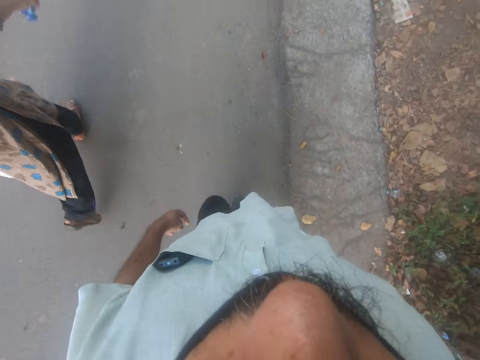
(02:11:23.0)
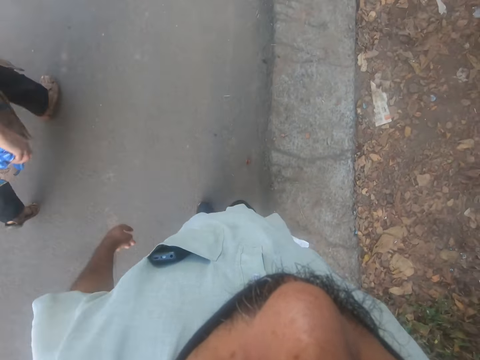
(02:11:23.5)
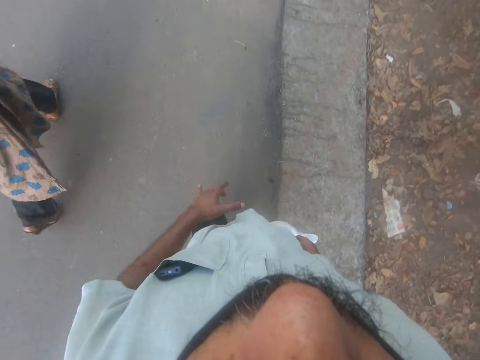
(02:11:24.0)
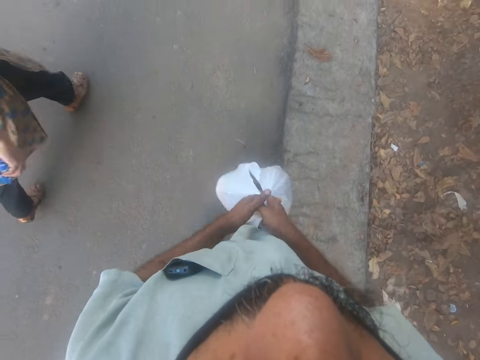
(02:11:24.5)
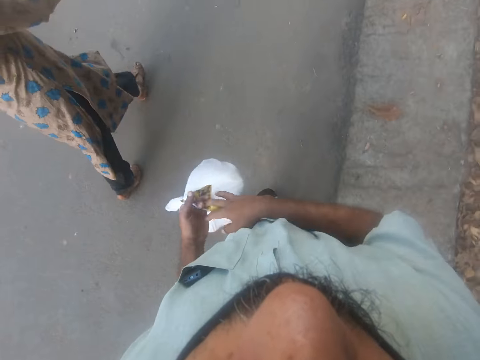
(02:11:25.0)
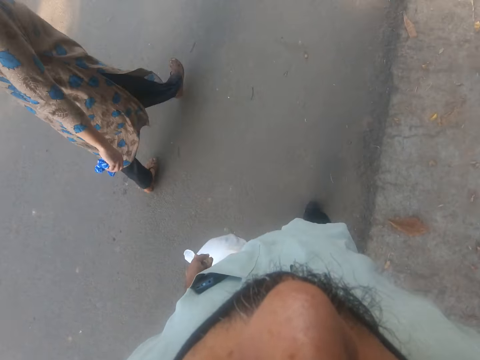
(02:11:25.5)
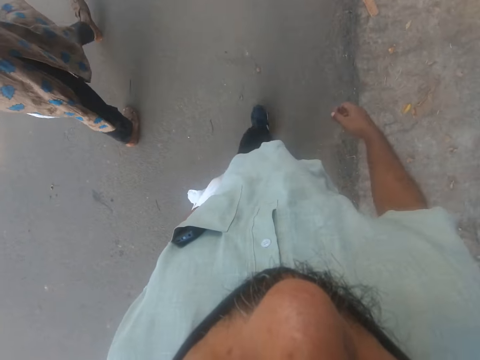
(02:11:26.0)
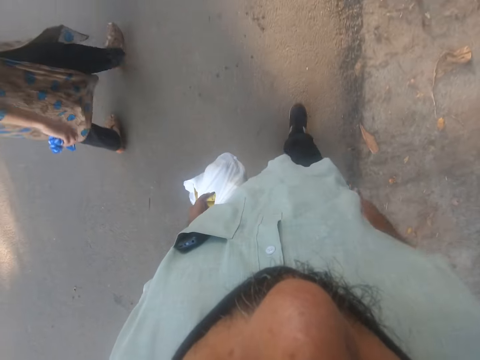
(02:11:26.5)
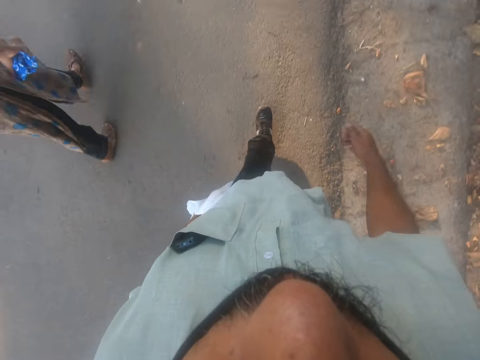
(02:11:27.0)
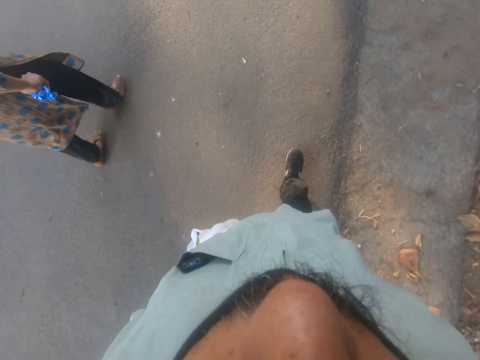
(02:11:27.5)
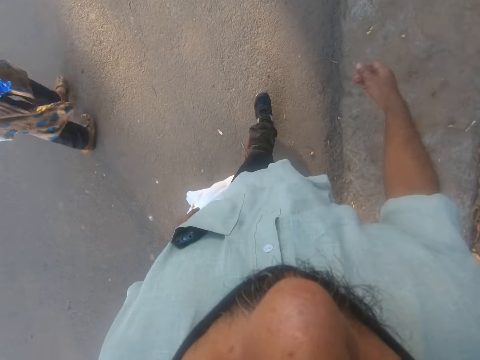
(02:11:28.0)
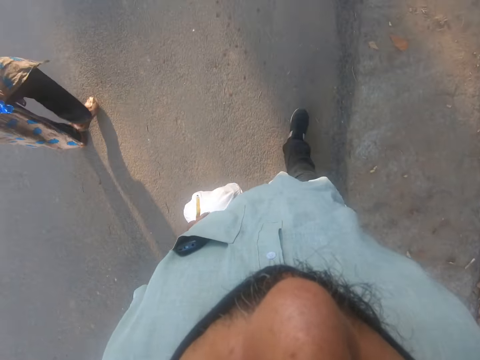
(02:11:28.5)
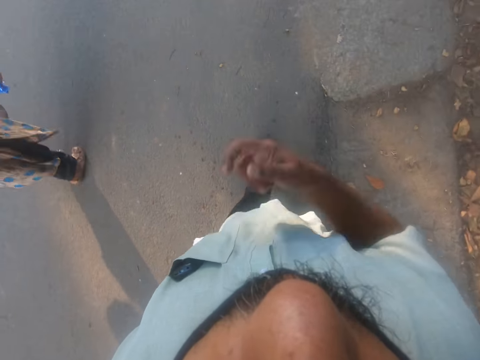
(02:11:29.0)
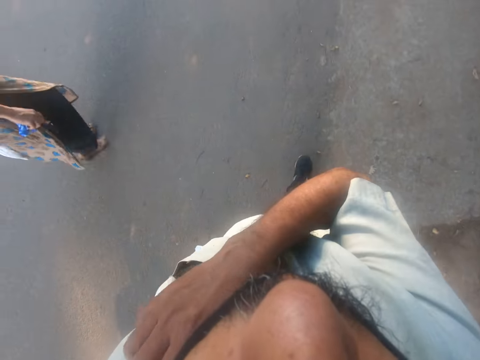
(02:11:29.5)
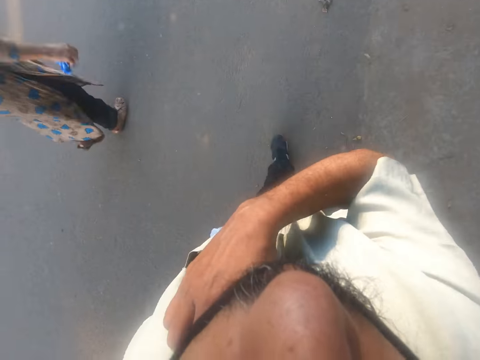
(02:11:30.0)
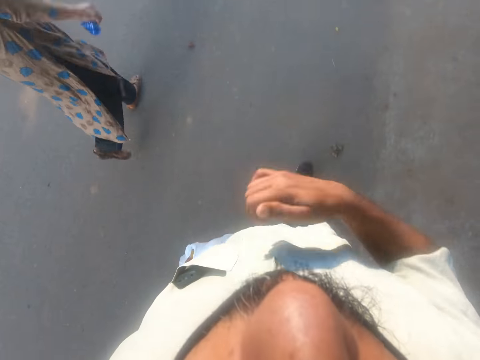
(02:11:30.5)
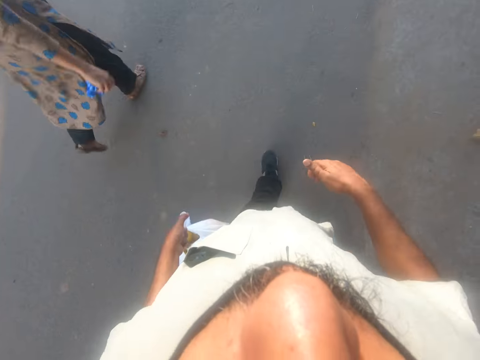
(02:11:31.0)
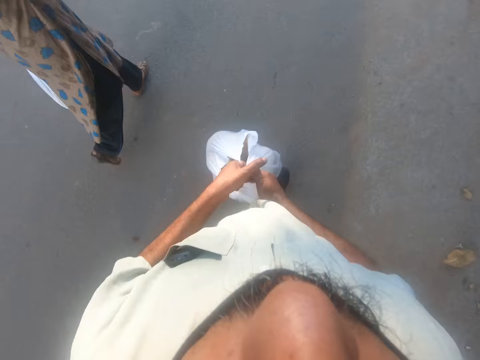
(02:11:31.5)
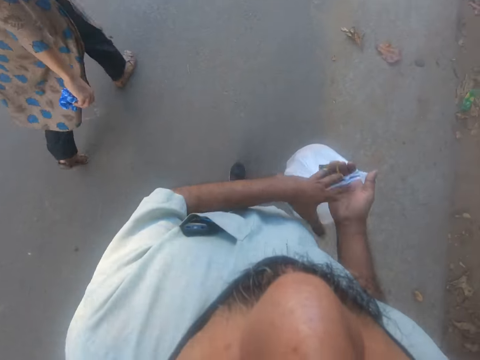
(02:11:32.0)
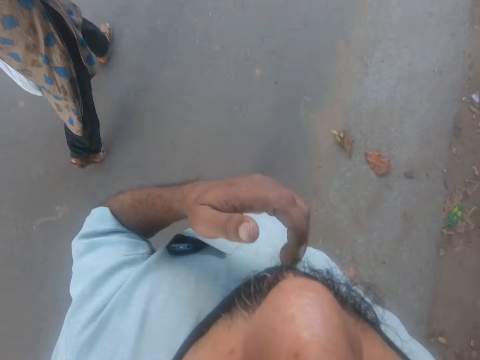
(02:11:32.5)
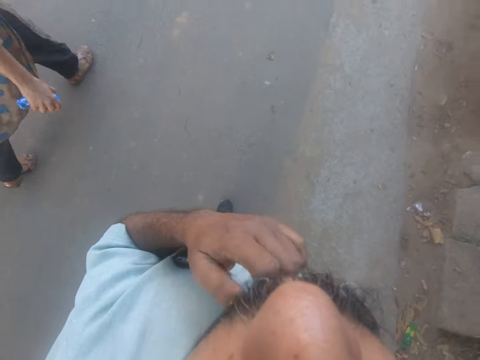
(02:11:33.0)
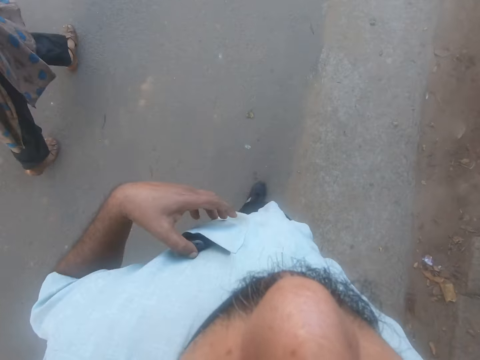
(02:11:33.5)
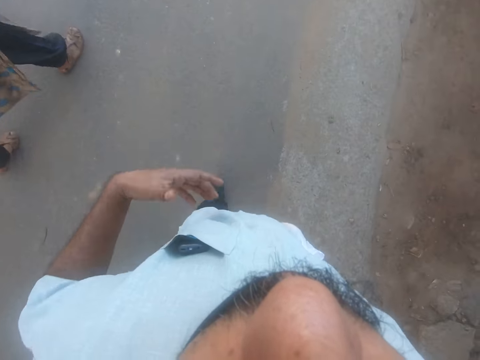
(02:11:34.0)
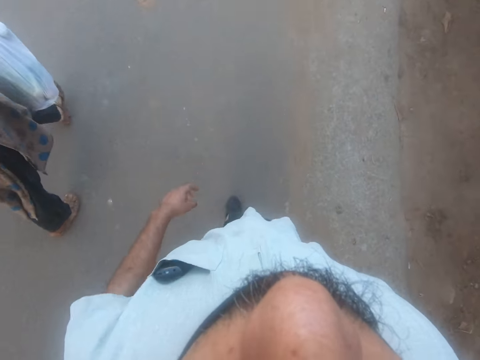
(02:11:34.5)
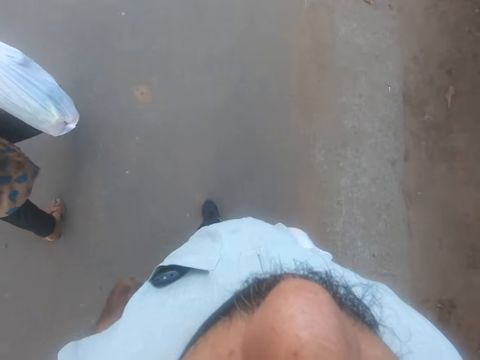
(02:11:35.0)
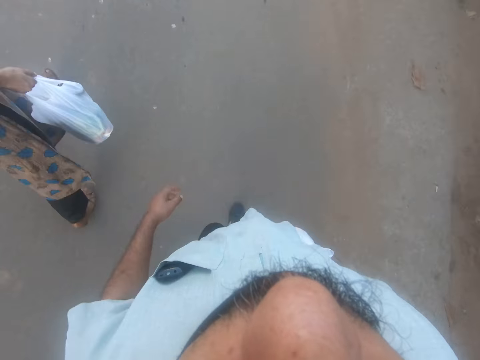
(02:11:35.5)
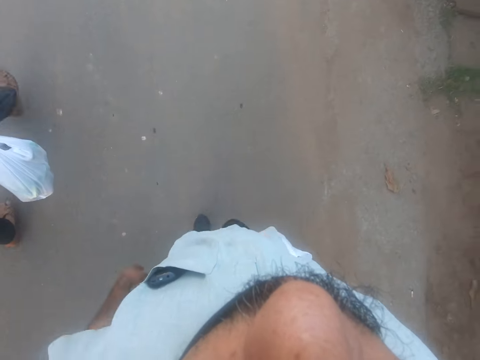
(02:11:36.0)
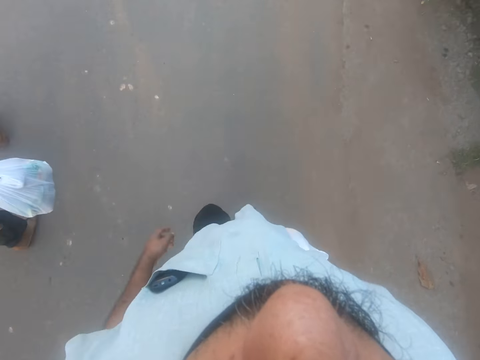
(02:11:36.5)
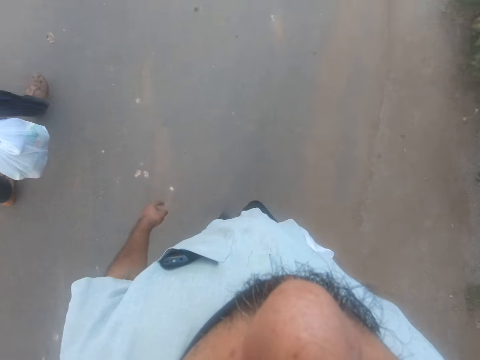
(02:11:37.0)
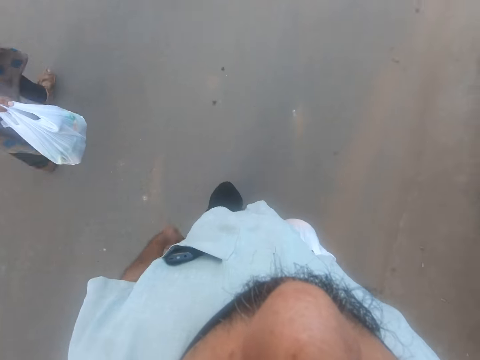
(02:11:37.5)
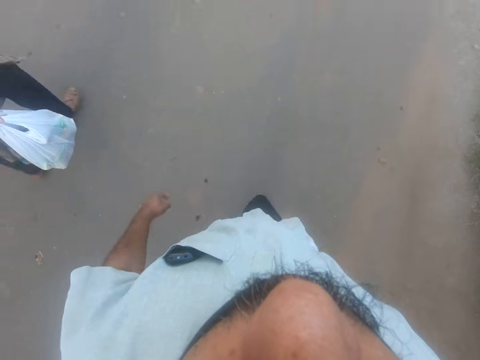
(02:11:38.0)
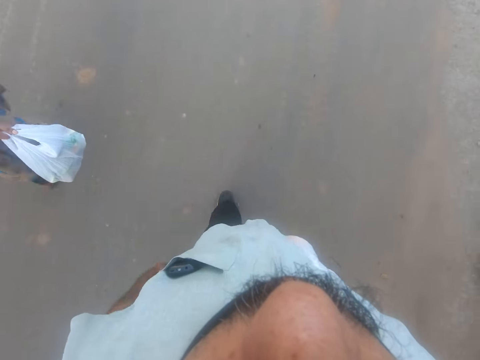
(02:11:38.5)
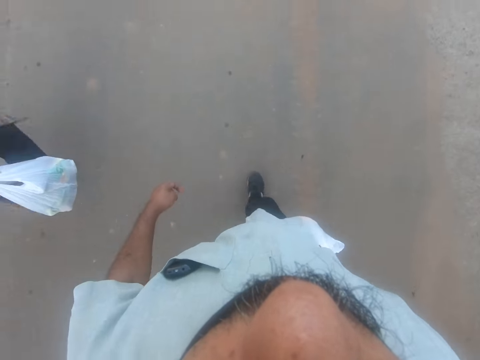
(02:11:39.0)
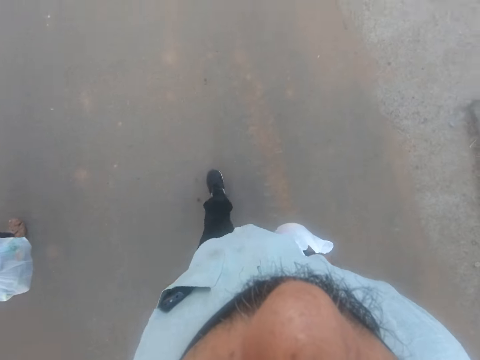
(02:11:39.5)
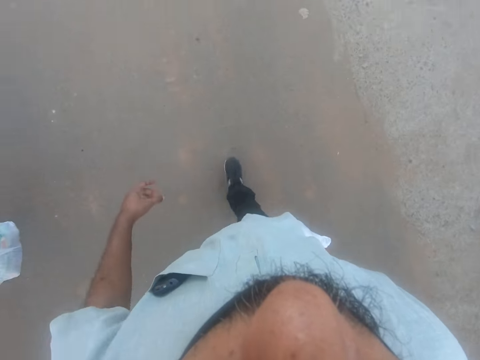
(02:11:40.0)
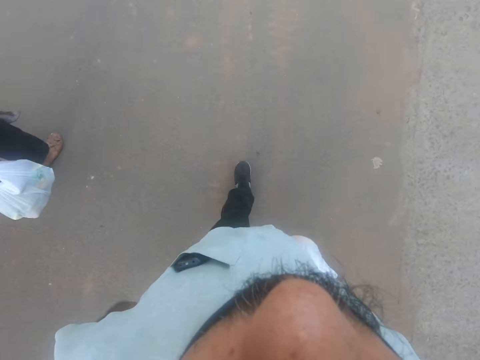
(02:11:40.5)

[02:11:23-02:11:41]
The camera wearer passes the nylon from his right hand to his left hand while walking. He itches his beard with his right hand. He scratches his left shoulder. He returns the nylon to his right hand while walking. He adjusts his face mask. He touches a phone in his pocket. A woman switches a polythene bag from her left hand to the right. The camera wearer walks forward. The woman walks forward.

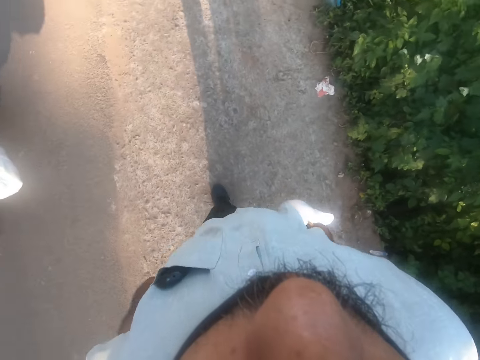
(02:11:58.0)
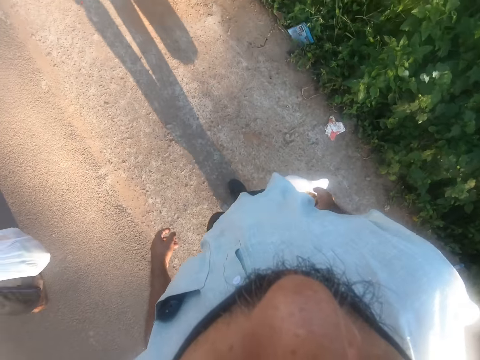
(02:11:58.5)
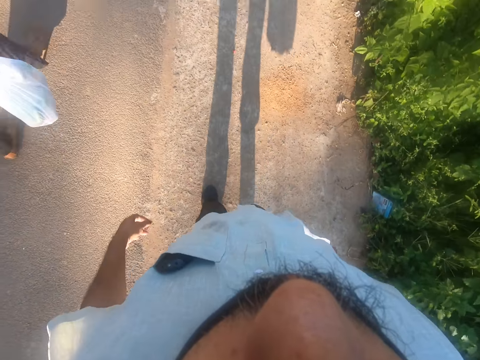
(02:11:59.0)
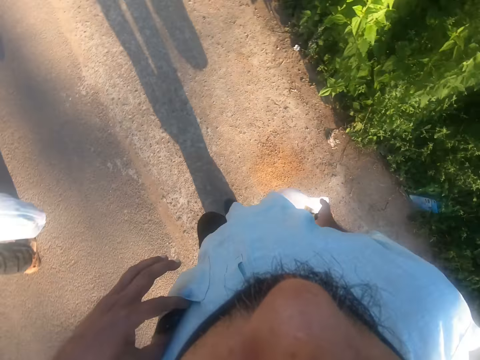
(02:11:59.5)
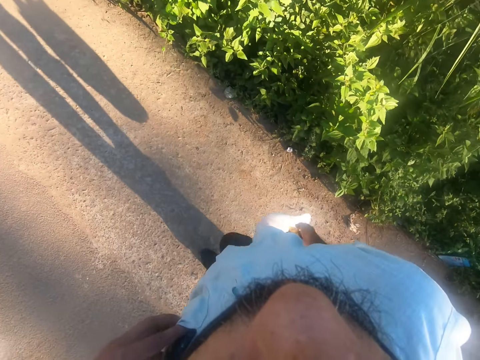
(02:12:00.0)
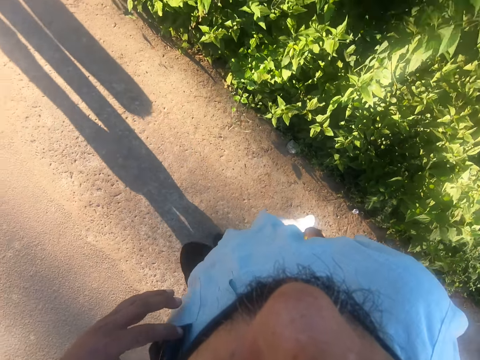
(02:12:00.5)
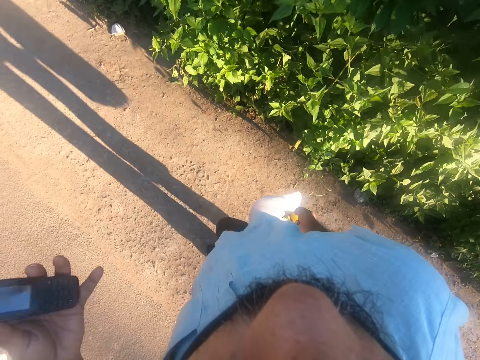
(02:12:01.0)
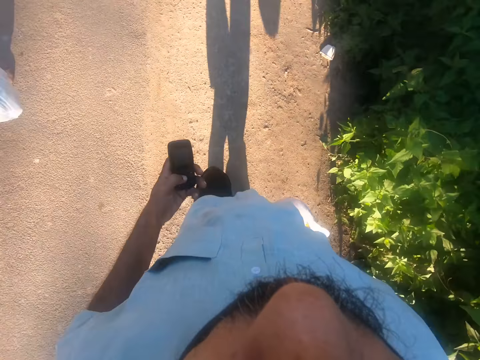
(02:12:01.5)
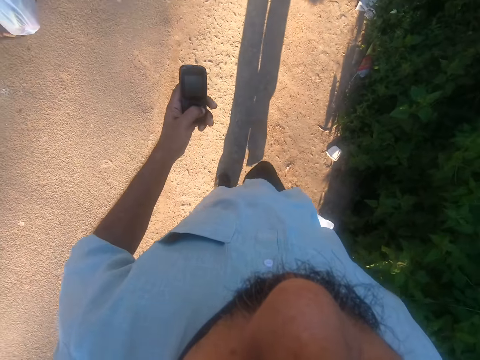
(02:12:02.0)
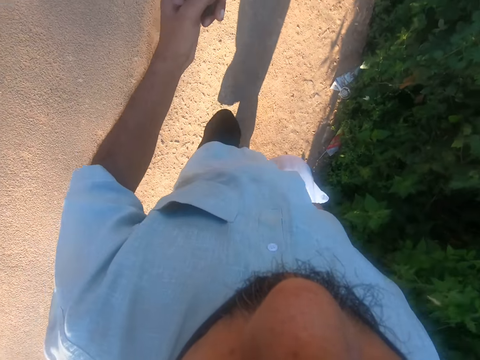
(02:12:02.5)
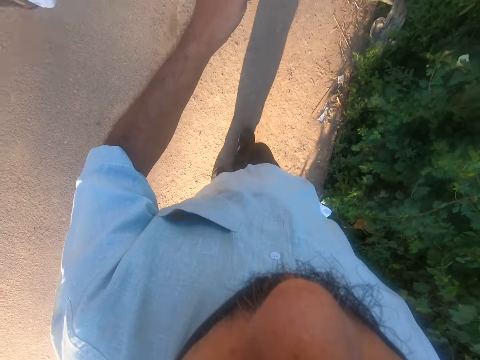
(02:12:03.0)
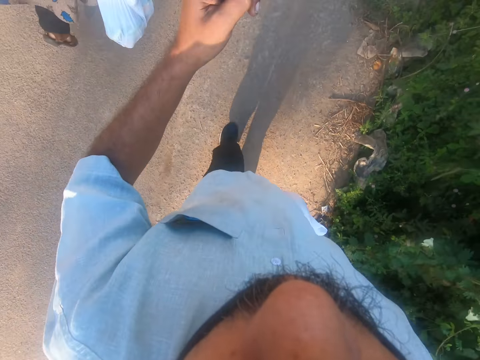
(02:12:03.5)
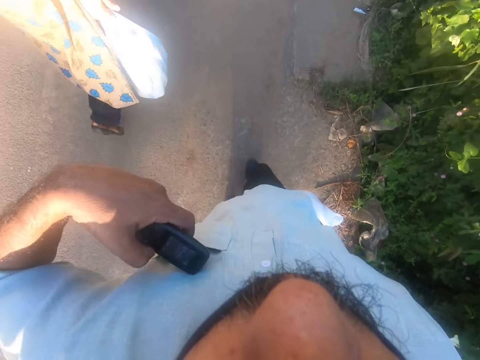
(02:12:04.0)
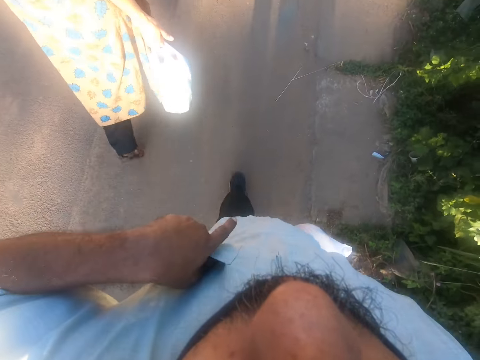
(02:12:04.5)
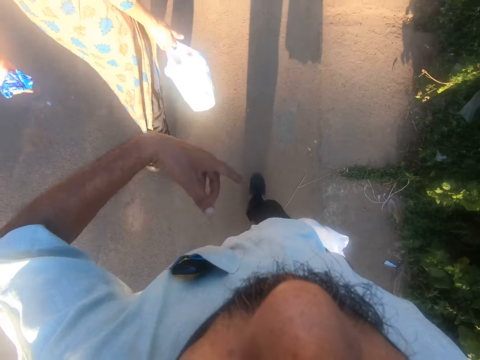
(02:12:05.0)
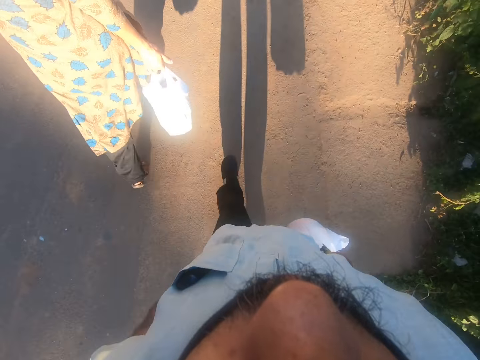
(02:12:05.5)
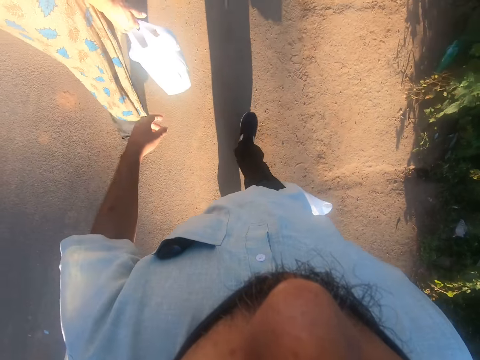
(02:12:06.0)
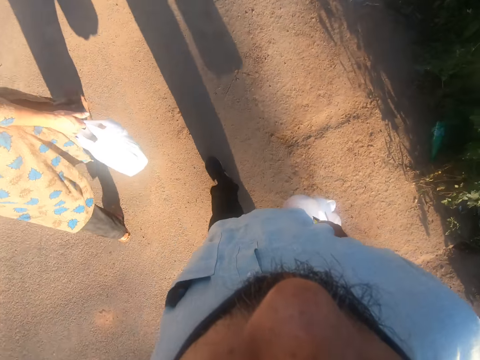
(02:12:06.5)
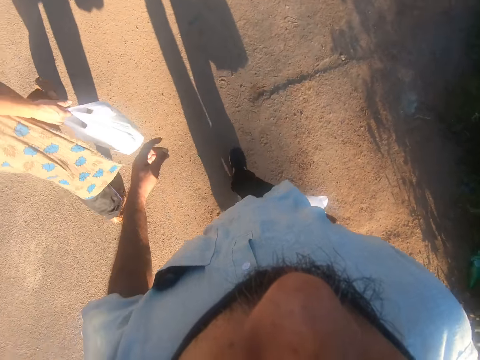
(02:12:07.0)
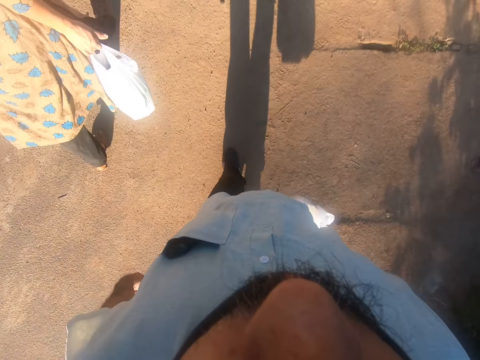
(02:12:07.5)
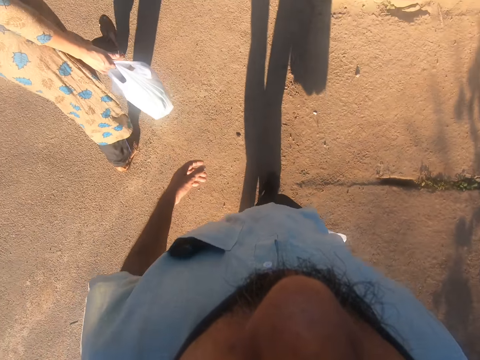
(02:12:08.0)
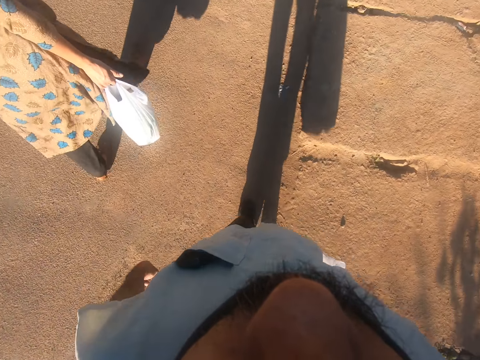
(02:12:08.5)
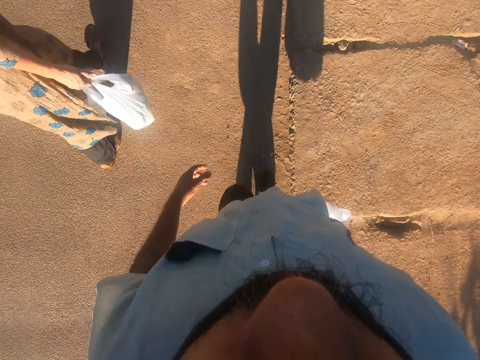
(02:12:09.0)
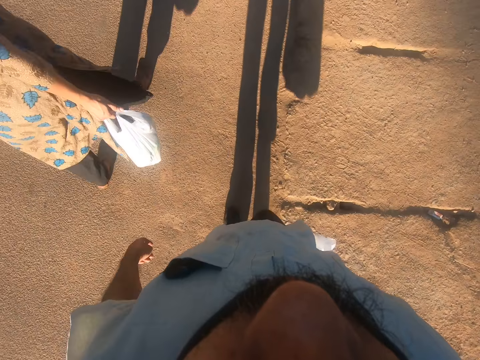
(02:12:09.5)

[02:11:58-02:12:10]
The camera wearer picks up a phone from his shirt pocket with his left hand while walking. He operates the phone with his left hand while walking. He walks forward. He returns the phone to his shirt pocket with his left hand. A woman walks in front of the camera wearer.
